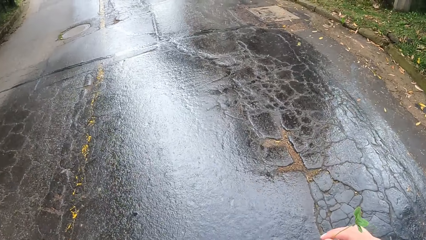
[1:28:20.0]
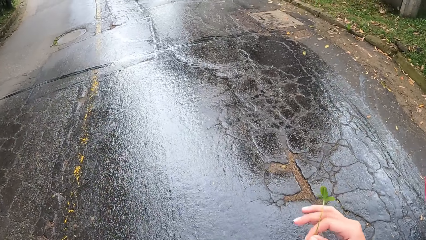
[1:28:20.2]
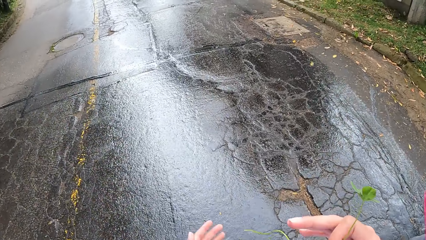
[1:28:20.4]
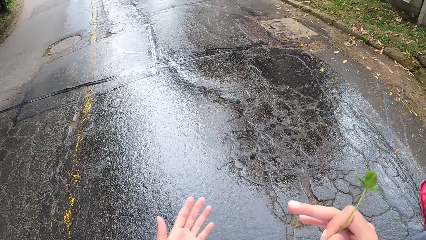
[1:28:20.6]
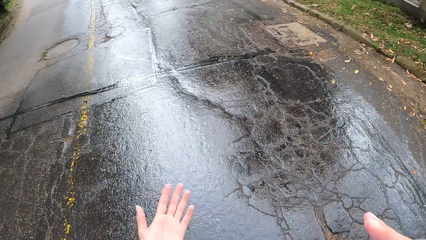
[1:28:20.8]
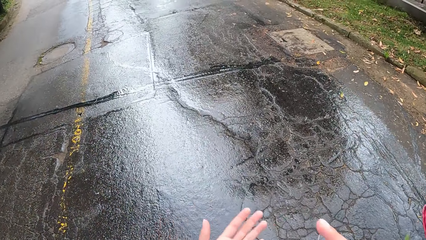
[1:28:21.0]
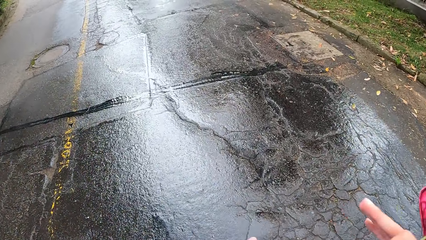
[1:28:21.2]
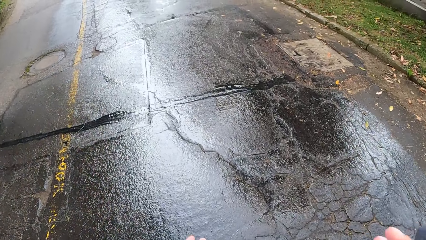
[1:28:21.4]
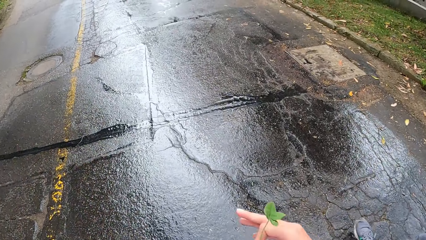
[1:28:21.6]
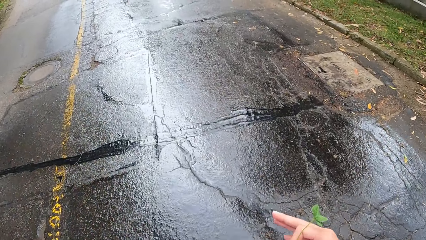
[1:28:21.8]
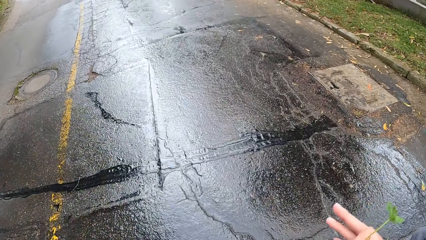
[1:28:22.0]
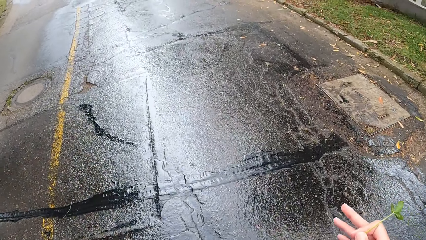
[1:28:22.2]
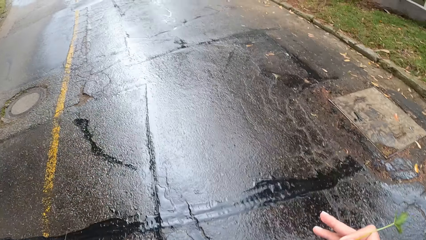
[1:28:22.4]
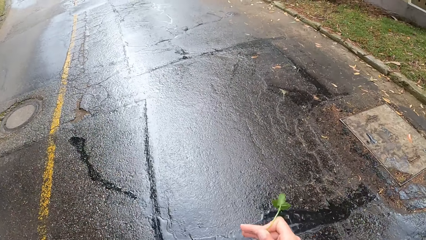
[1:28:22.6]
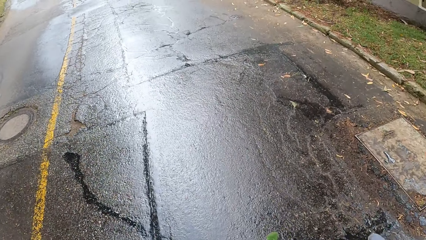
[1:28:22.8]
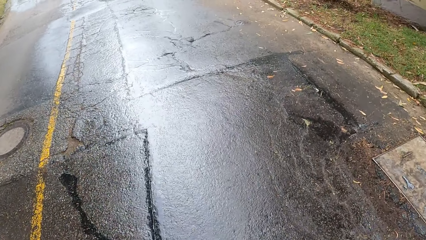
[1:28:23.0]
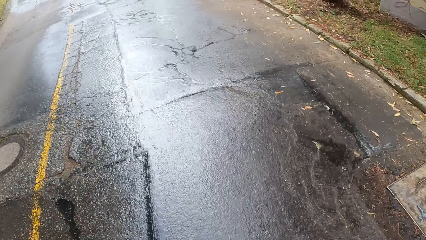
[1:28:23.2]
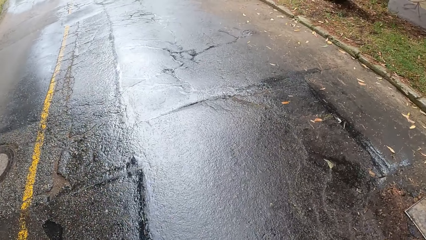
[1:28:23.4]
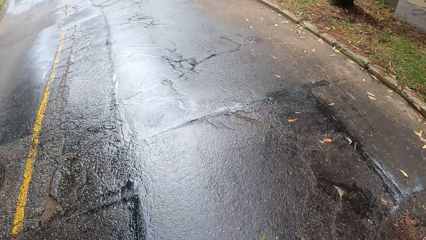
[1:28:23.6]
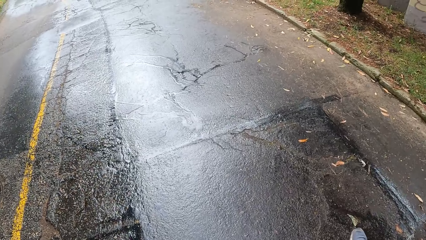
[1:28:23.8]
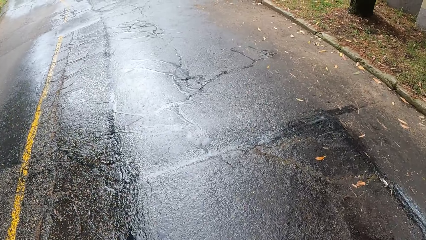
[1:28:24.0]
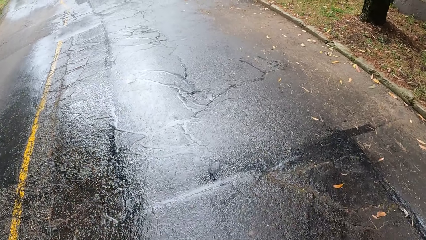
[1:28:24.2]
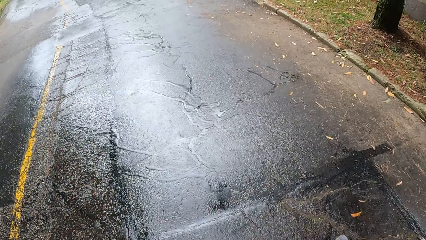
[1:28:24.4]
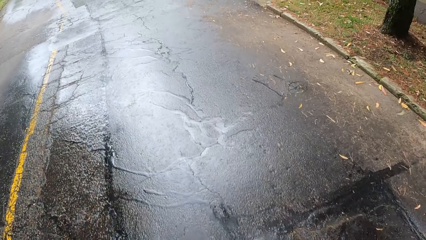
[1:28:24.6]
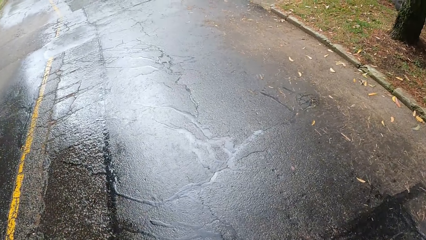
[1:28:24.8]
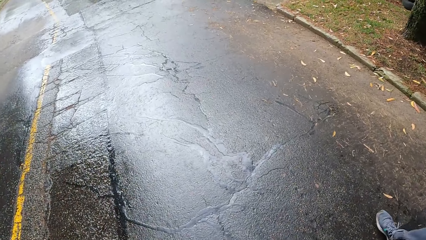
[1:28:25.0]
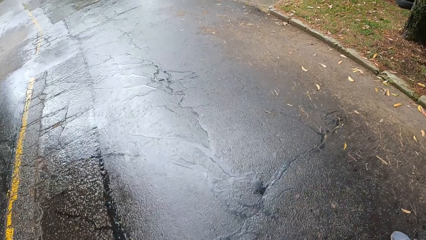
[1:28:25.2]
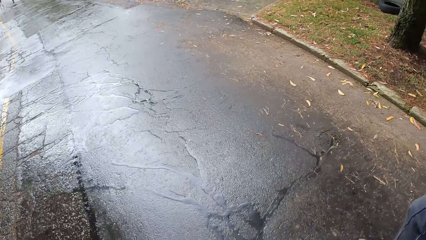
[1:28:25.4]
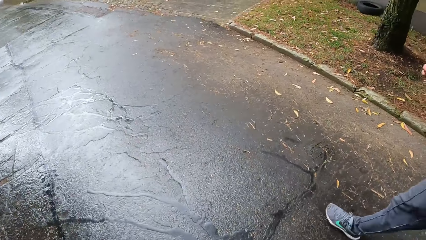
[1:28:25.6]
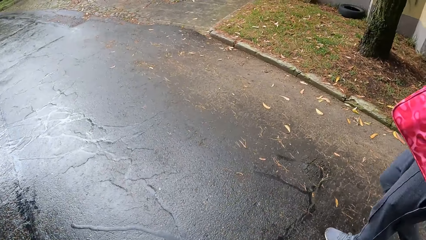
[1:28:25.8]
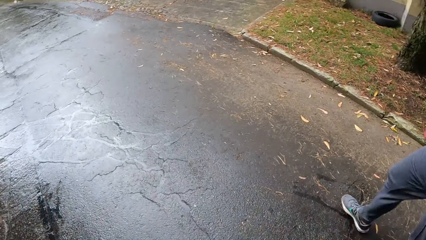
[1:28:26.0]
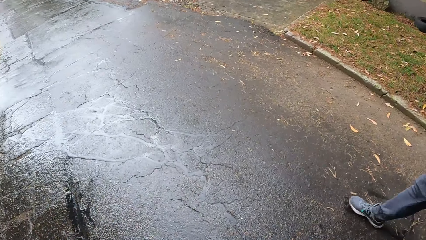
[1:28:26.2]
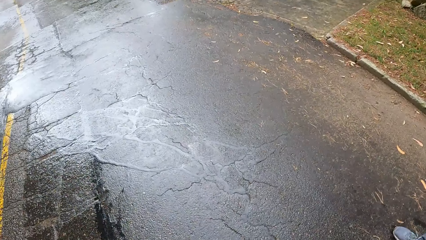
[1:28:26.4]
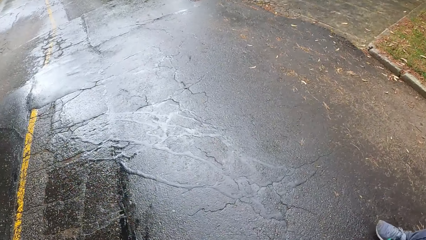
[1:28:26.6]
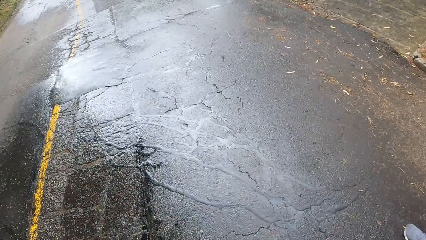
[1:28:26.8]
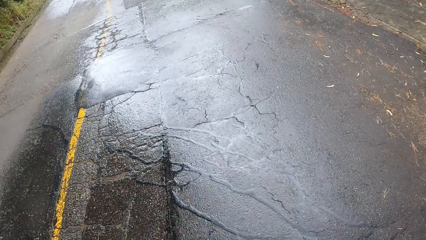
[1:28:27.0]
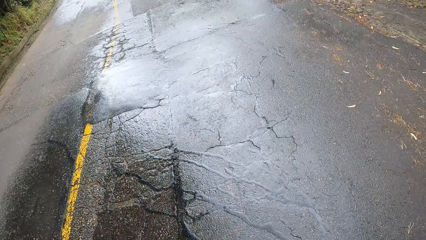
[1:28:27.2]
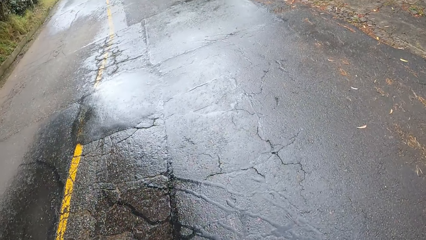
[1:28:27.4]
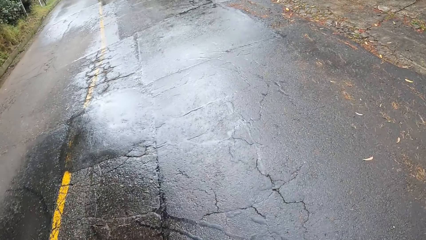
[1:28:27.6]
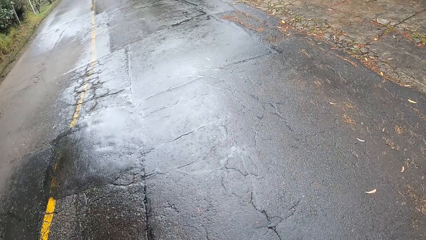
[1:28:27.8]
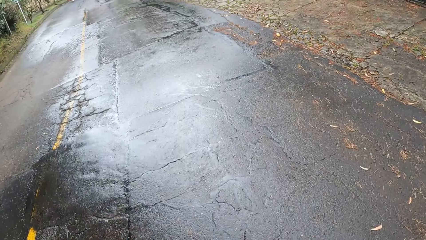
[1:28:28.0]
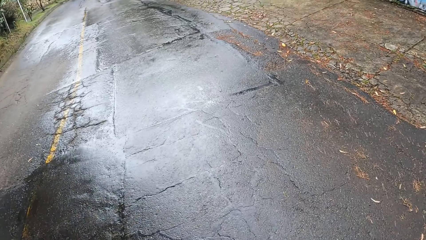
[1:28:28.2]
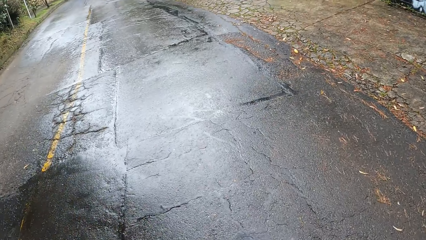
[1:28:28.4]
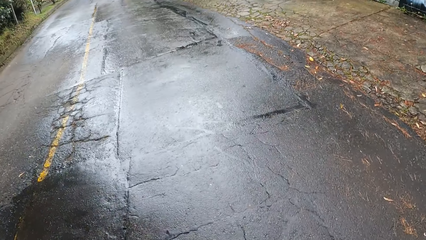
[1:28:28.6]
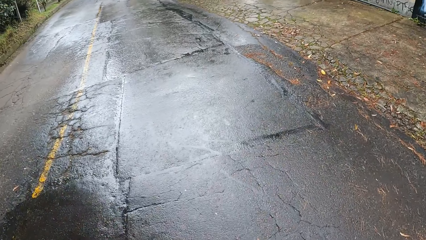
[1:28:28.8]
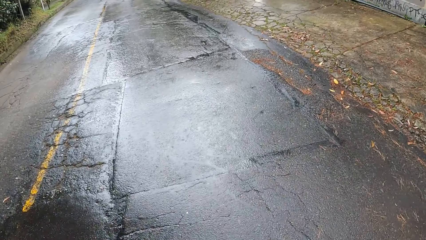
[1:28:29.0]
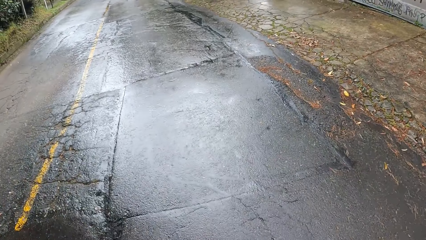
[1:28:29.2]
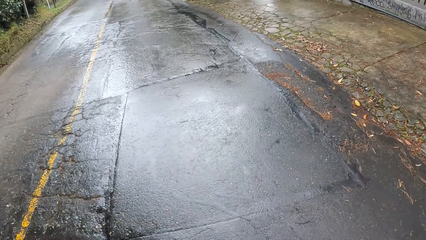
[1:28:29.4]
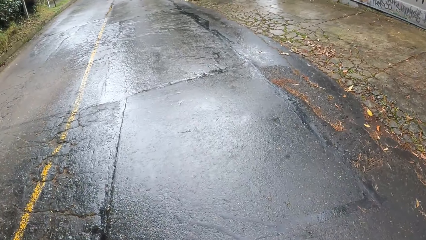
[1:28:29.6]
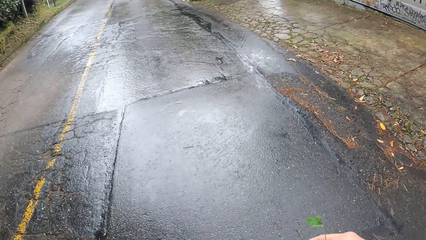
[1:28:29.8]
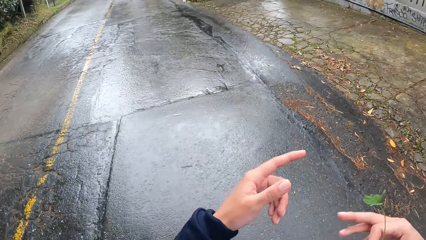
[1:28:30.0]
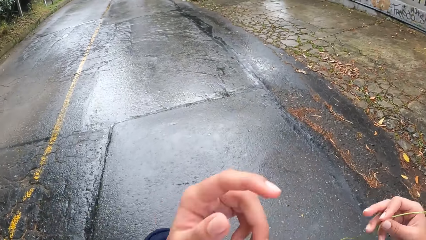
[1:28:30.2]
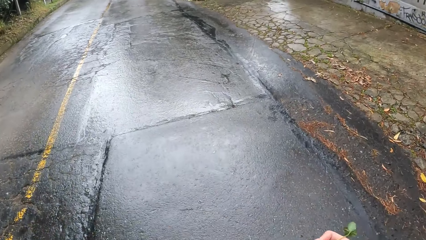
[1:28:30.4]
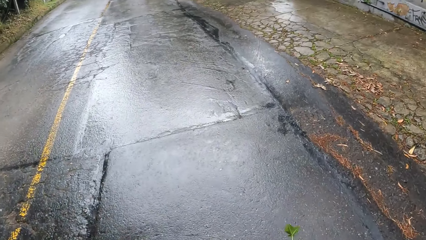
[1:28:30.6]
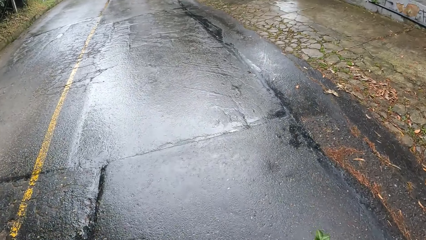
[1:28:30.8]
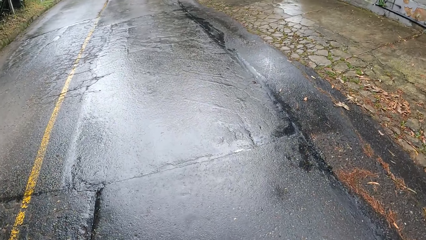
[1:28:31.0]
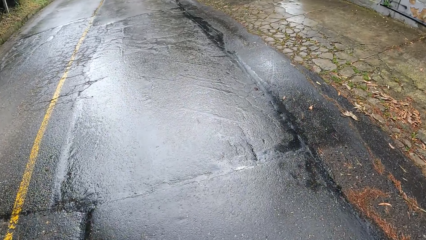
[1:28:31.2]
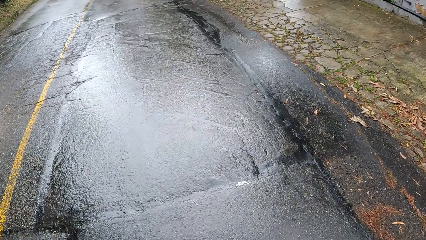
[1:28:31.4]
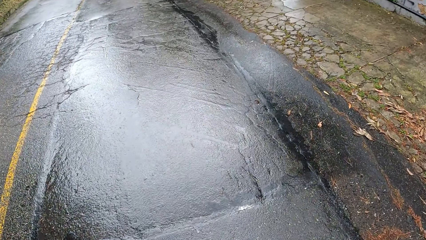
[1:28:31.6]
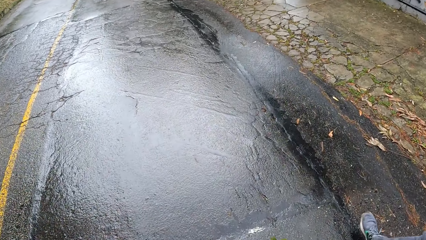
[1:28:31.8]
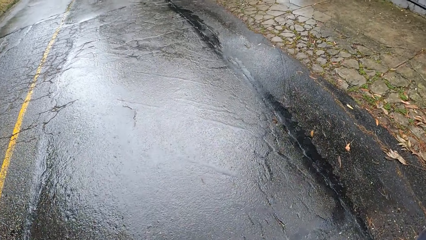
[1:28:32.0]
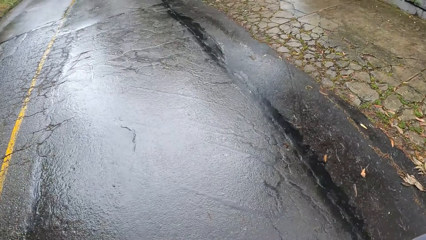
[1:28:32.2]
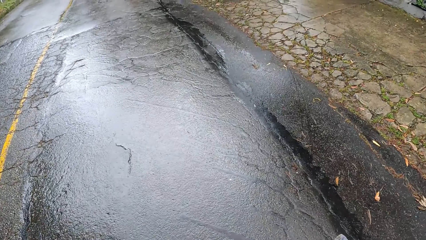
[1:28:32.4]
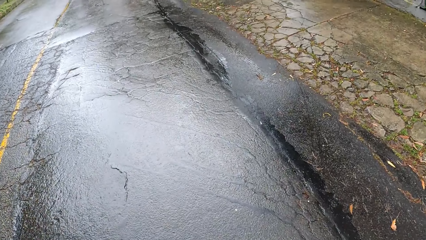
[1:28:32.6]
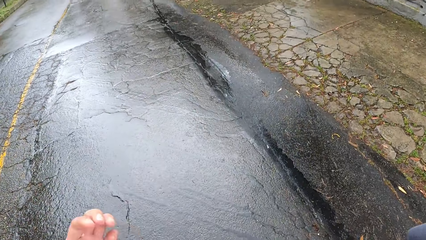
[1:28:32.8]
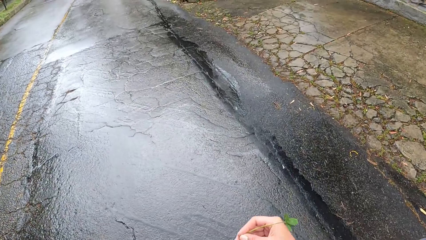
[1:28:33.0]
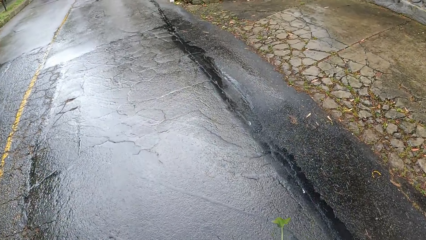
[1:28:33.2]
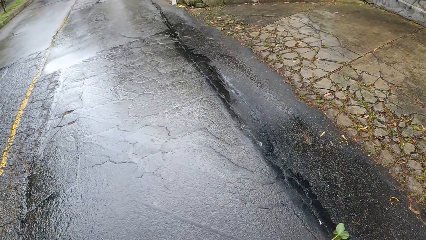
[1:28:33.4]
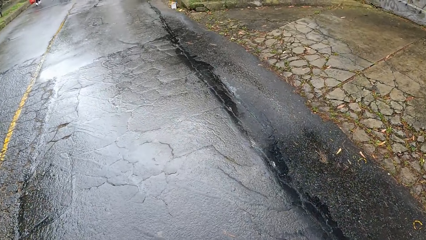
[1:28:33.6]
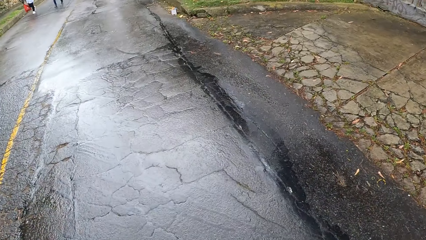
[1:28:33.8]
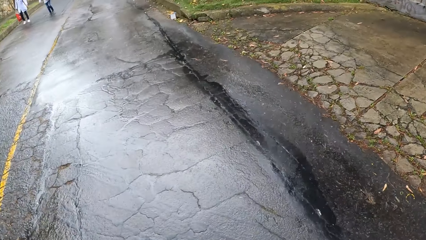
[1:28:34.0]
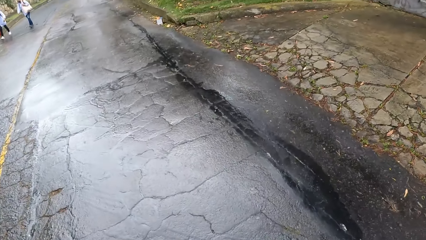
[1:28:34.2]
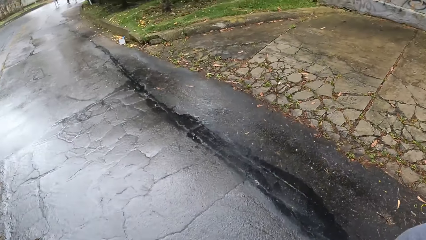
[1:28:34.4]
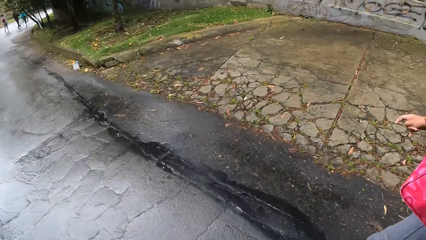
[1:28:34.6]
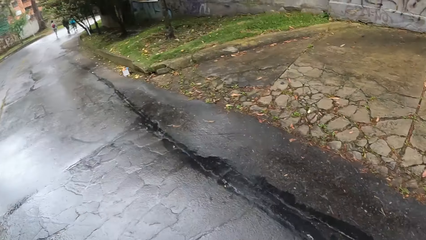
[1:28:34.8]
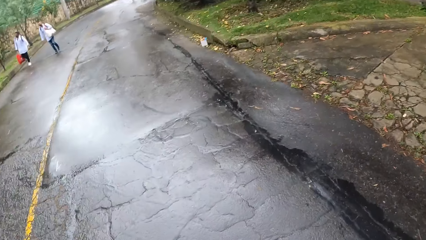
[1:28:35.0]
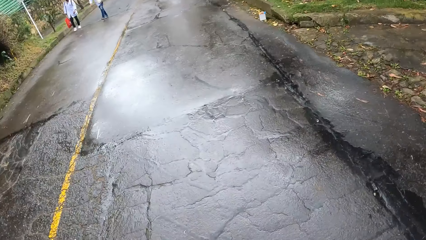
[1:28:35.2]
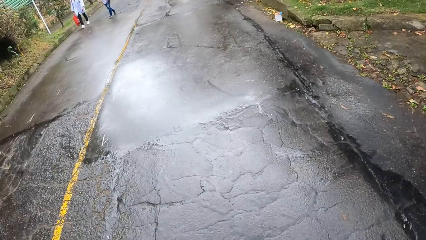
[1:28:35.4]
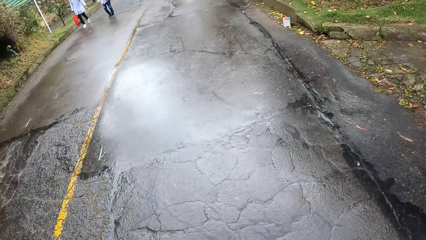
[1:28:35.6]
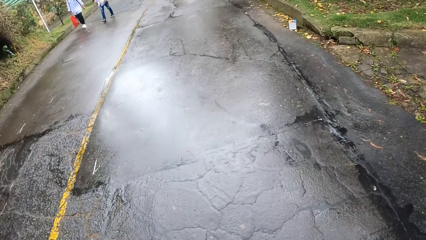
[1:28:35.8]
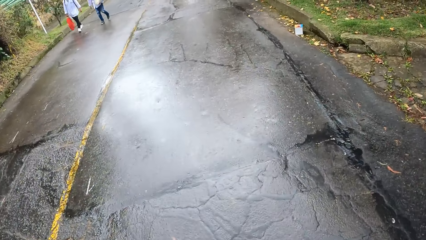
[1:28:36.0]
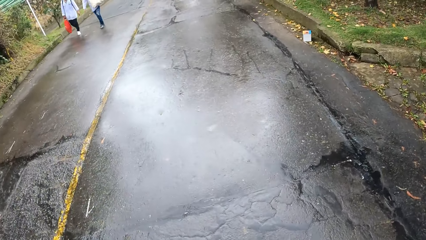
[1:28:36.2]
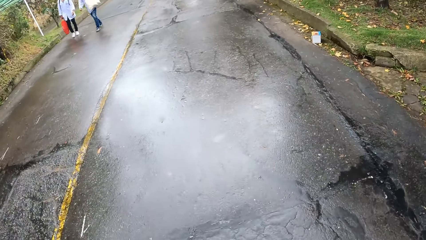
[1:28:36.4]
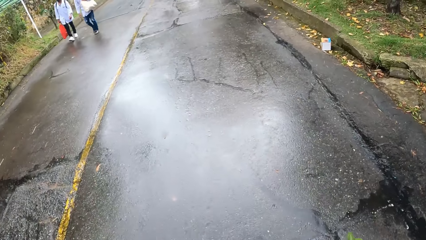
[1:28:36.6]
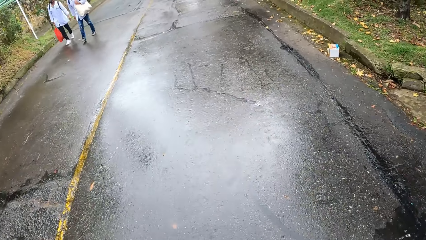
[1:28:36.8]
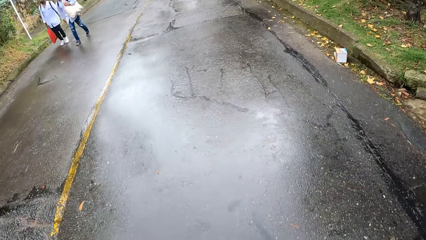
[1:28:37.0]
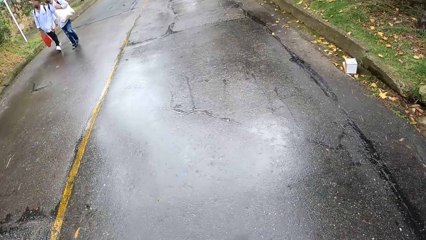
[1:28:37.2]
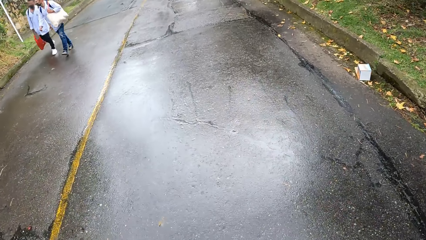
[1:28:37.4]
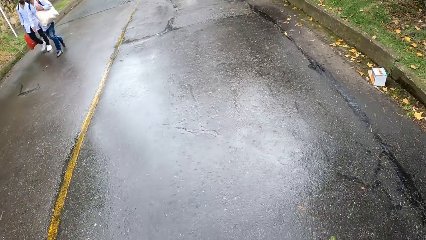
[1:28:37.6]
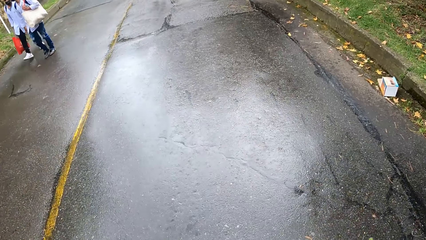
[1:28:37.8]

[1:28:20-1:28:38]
The camera wearer walks on the road. He adjusts a leaf on his hand. He walks on the road.
